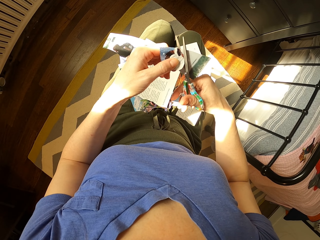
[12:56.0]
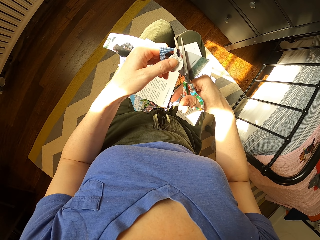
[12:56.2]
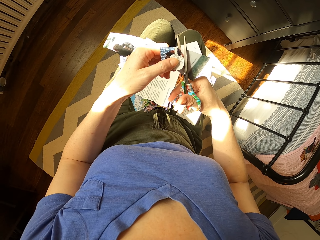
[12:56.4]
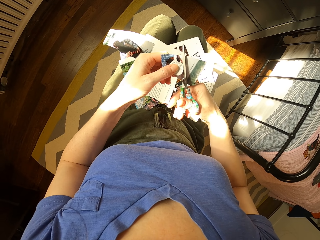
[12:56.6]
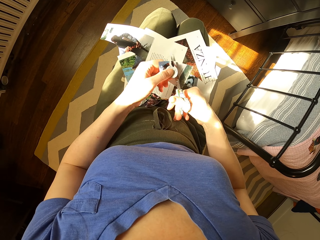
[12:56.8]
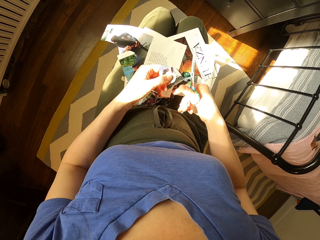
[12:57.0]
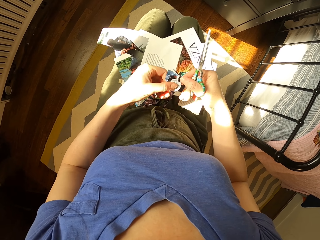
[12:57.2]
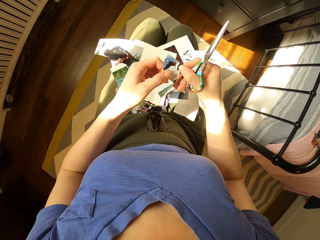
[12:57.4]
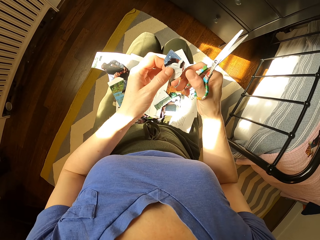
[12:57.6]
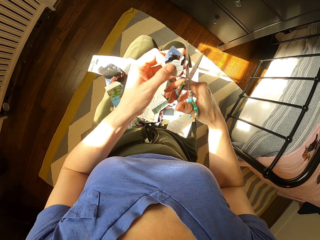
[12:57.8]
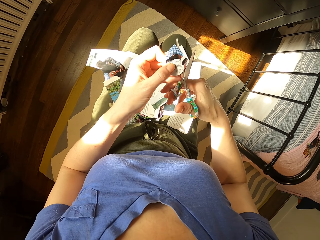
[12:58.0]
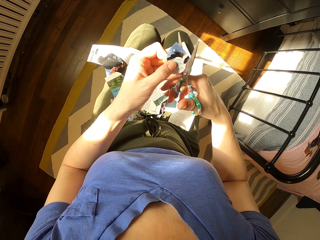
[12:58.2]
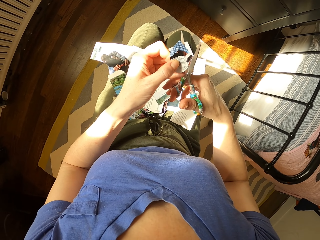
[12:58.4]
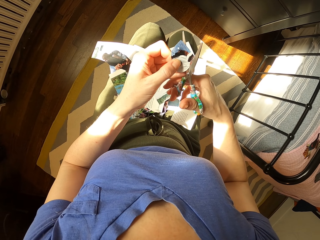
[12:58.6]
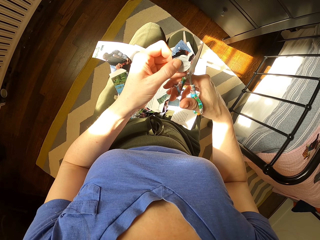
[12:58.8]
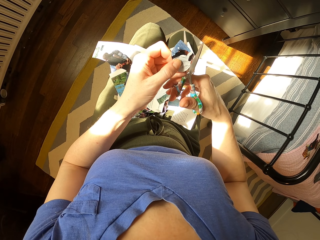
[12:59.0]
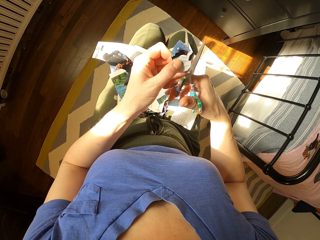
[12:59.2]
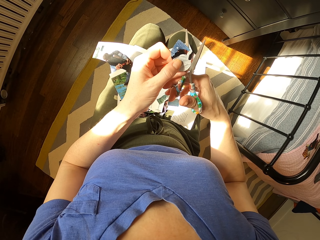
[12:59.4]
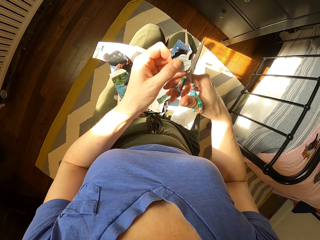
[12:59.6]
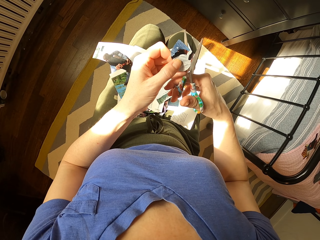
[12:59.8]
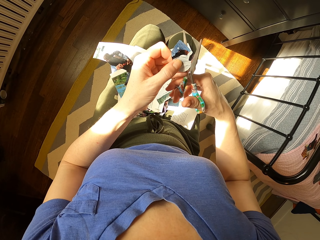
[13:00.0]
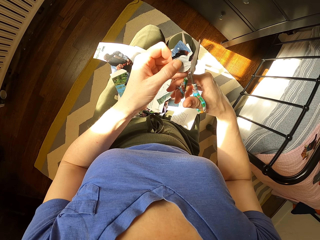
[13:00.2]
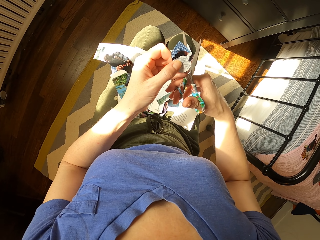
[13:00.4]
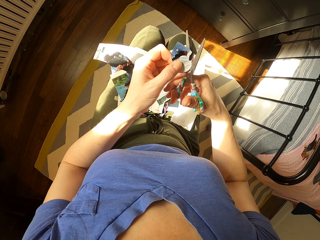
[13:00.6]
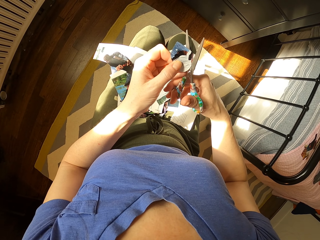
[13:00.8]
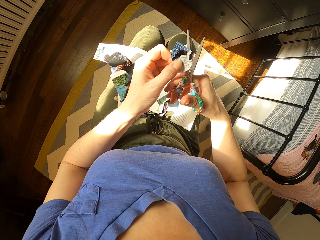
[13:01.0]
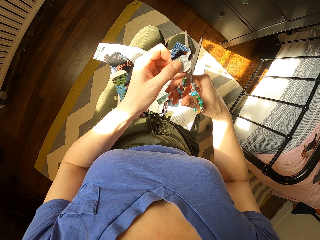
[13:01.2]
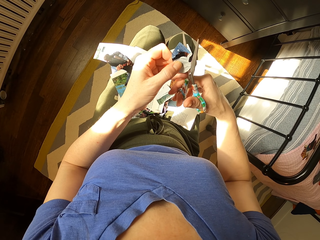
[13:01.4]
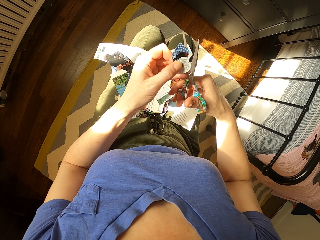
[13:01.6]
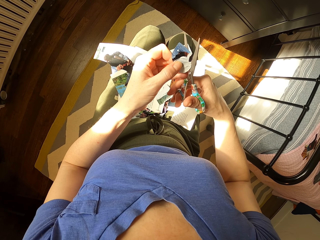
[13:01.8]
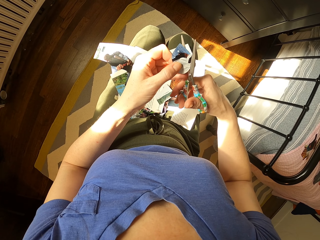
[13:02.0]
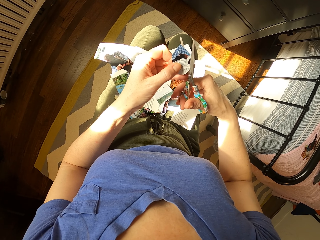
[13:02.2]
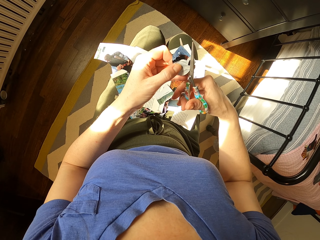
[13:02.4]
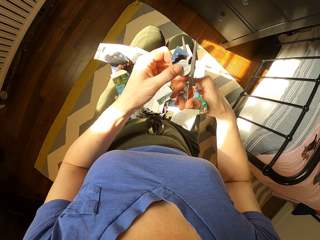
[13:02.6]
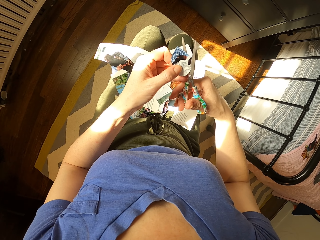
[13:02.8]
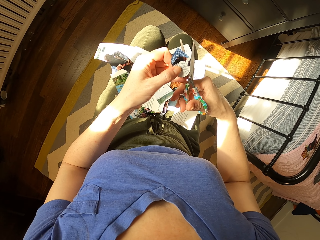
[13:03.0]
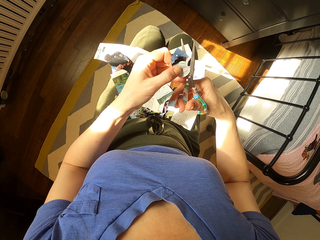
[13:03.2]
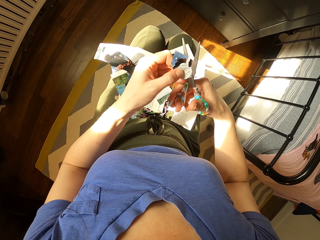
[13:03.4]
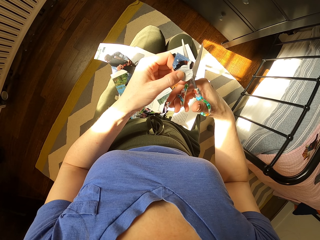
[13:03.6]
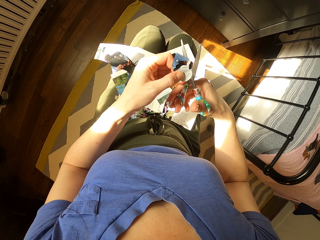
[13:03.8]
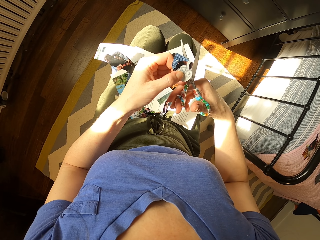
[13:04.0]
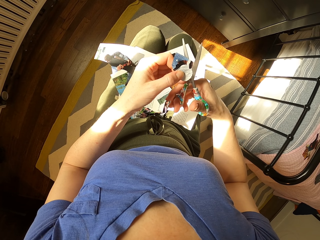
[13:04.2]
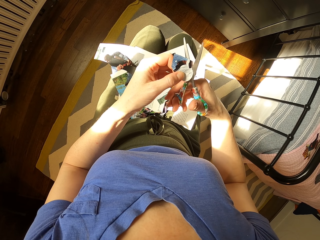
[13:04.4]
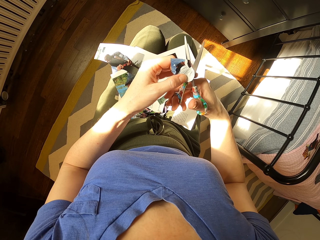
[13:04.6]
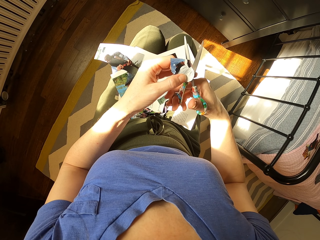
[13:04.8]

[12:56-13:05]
The camera wearer holds a portrait with hands. They drop paper. They cut the portrait with a scissor.

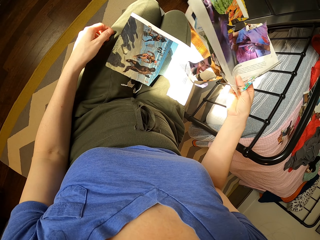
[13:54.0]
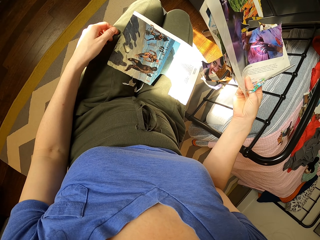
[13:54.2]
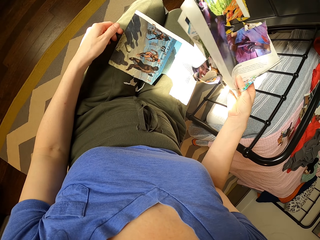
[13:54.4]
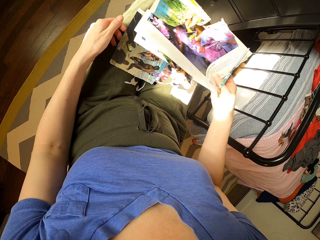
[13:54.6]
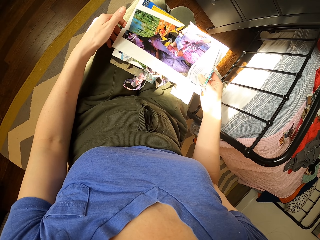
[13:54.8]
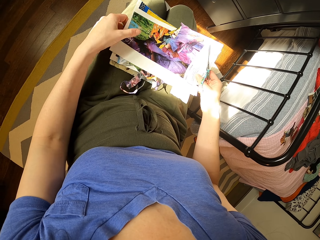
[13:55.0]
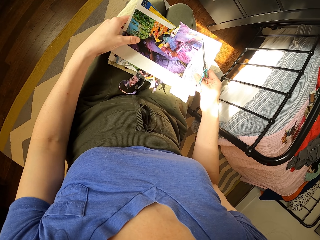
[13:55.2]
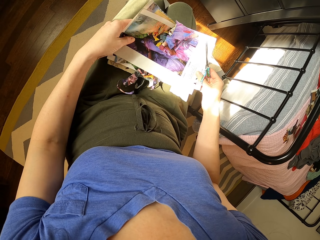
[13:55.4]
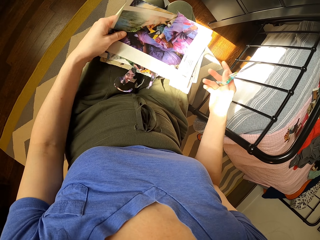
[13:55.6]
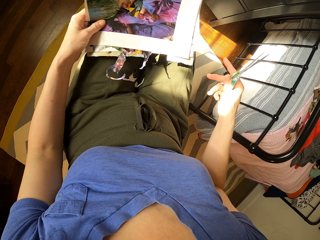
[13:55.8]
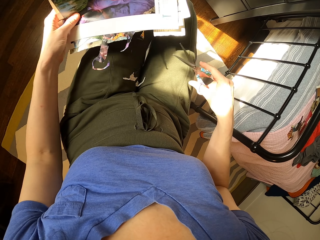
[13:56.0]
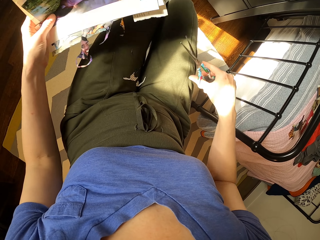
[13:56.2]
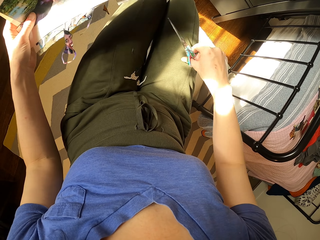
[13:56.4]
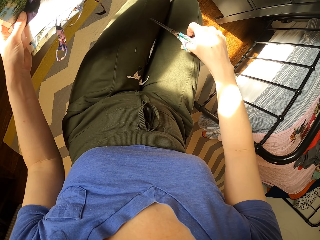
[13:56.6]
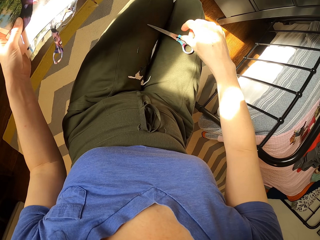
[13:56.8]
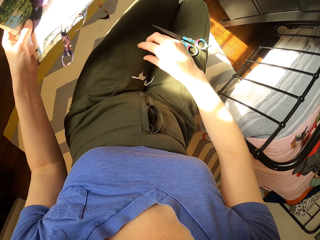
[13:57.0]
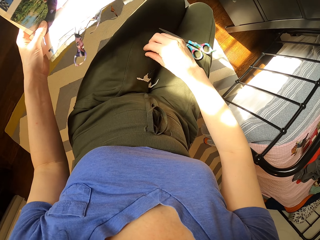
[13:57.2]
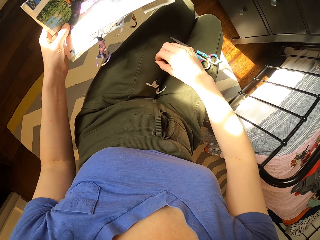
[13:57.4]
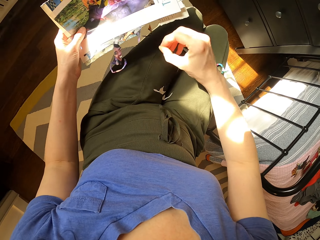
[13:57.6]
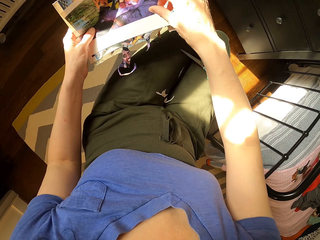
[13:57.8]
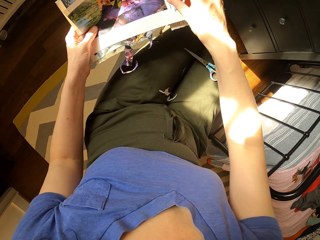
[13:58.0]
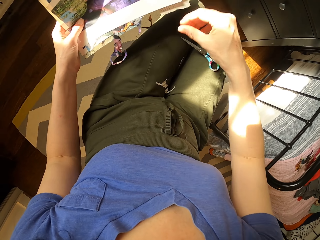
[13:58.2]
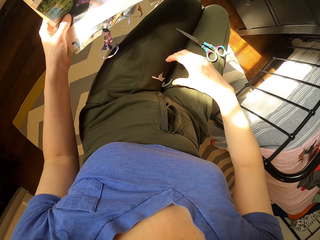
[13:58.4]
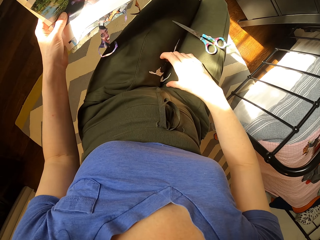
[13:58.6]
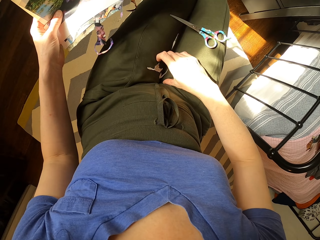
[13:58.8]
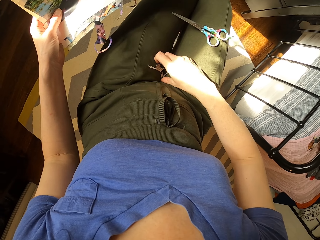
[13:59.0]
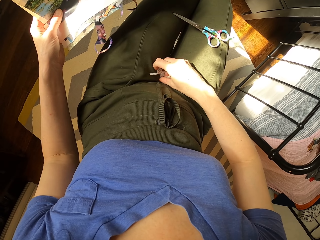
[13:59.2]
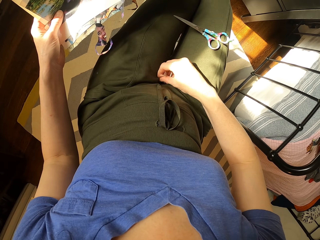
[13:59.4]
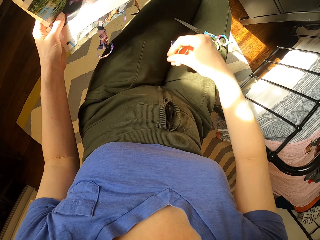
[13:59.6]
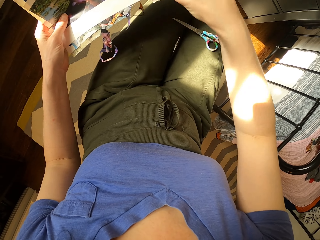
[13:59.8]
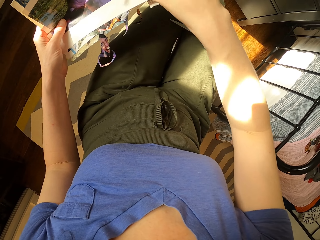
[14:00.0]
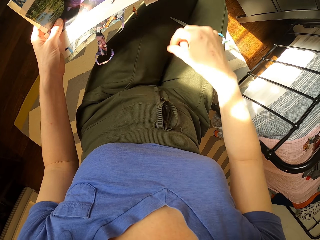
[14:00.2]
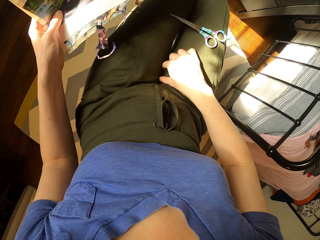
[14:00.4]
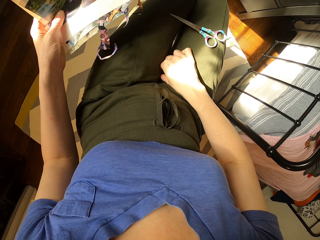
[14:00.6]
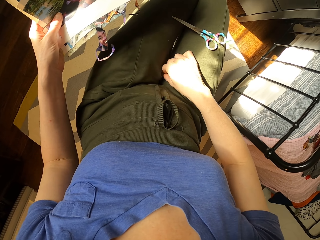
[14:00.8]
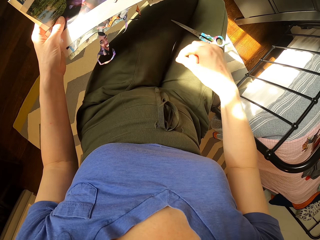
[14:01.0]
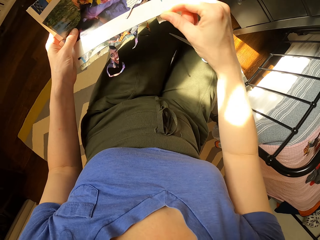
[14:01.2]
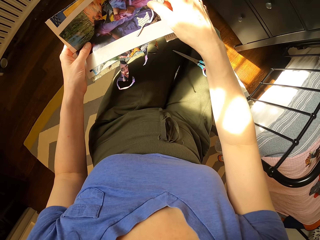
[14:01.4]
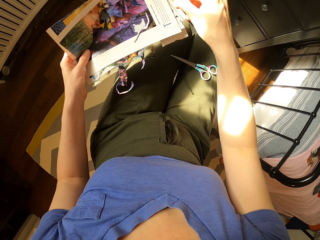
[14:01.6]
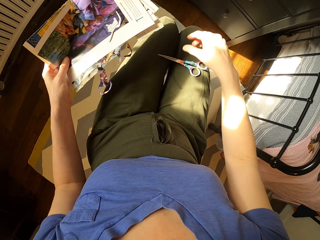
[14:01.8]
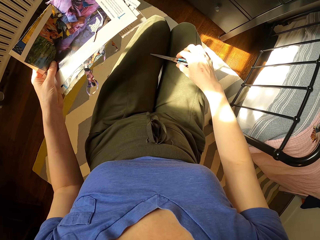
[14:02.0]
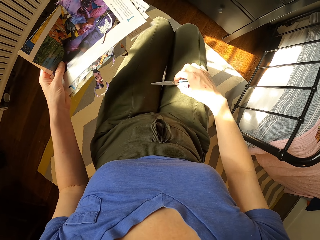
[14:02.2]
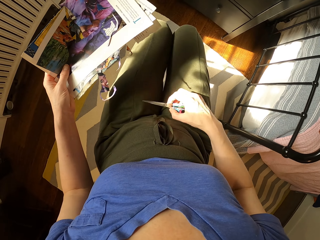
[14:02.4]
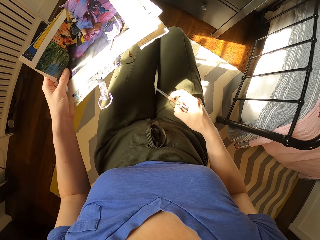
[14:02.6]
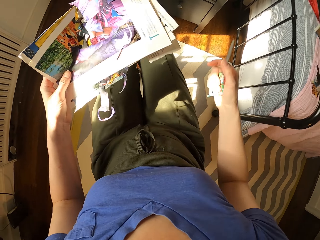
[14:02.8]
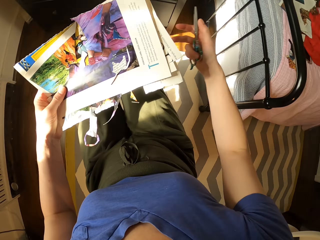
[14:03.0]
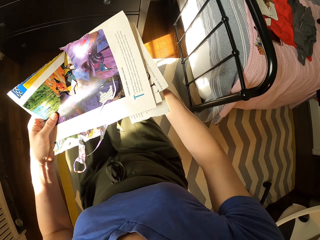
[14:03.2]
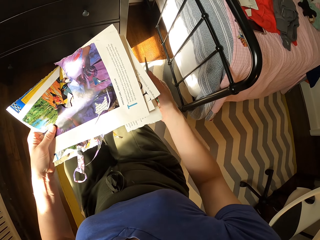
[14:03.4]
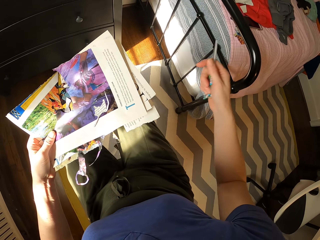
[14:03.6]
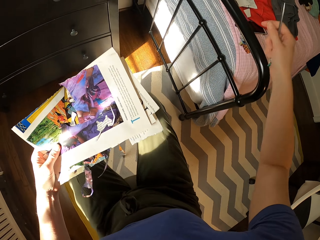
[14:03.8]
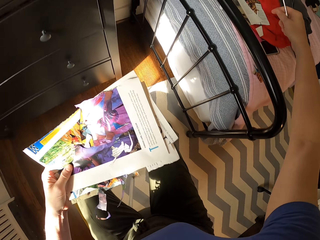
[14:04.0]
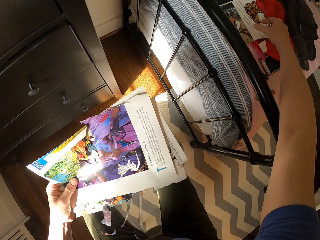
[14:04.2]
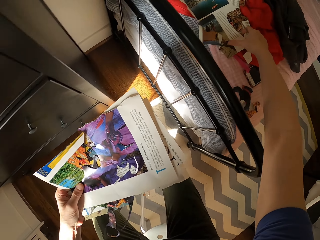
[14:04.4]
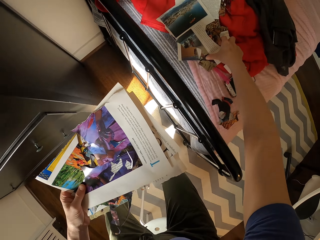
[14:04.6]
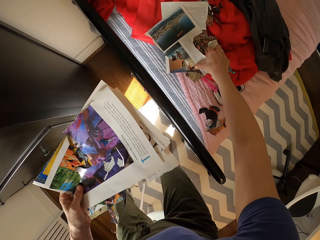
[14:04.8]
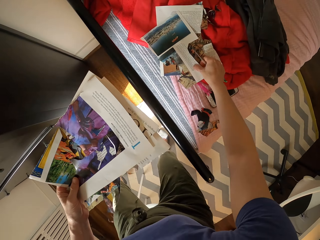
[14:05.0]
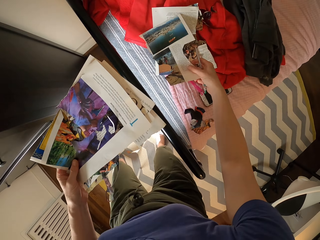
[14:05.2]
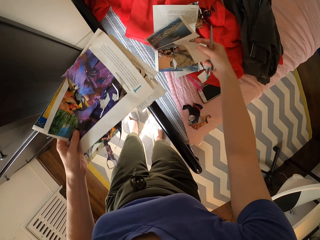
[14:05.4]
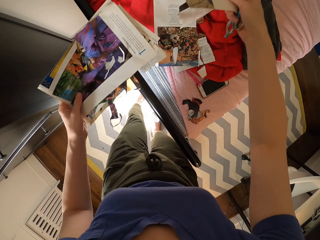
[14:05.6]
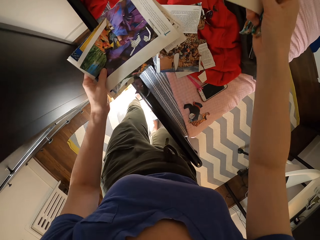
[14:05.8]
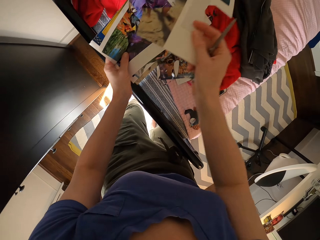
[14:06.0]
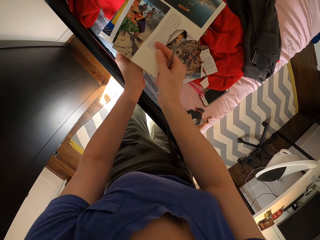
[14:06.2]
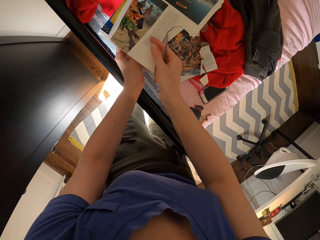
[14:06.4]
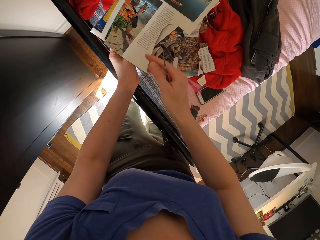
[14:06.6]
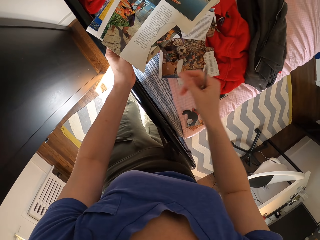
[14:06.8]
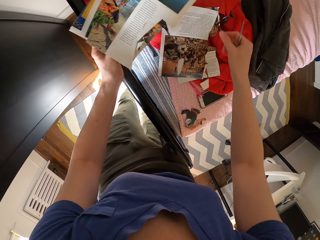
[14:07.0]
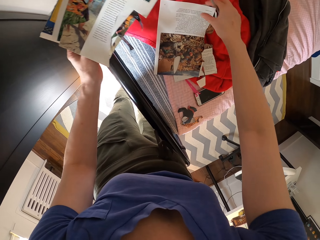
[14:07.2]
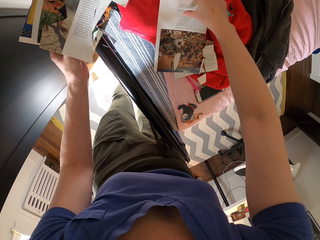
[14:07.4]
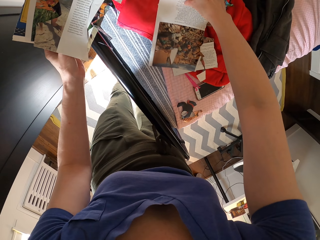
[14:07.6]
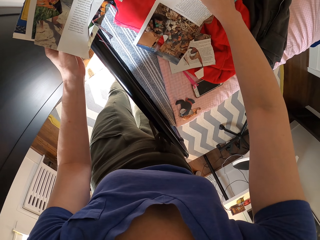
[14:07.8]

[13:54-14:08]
The camera wearer puts the papers down. They lift the papers. They put the scissors. They pick pieces of papers. They put the pieces of papers on a paper. They move the scissors. They lift the papers. They pick a paper. They stand. They put the papers together. They put the paper on top of others.
